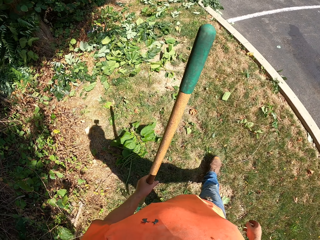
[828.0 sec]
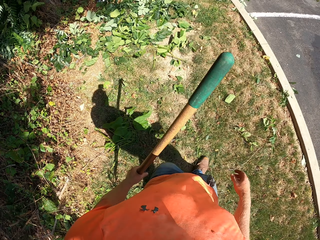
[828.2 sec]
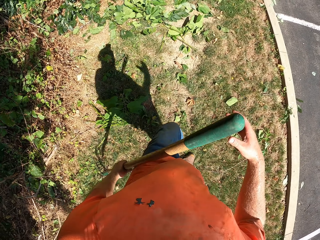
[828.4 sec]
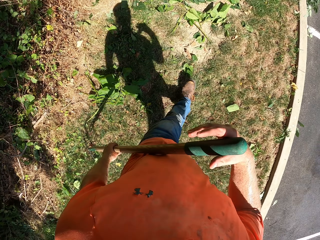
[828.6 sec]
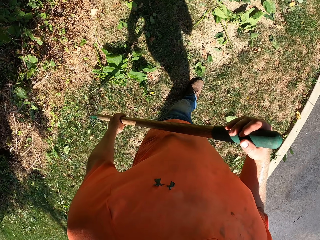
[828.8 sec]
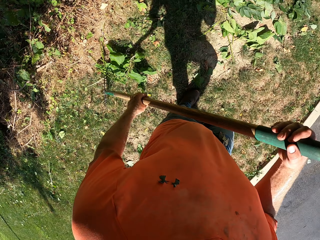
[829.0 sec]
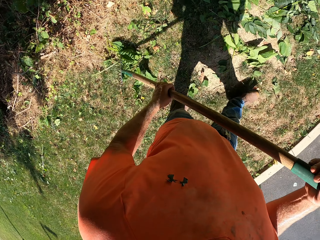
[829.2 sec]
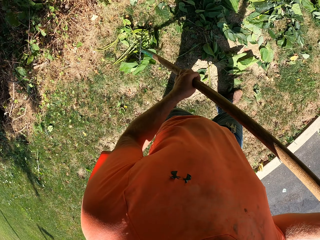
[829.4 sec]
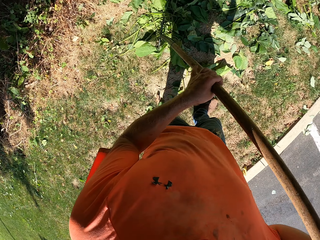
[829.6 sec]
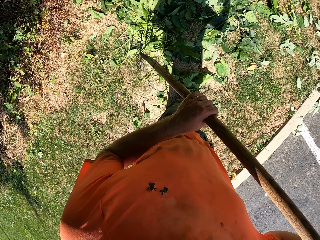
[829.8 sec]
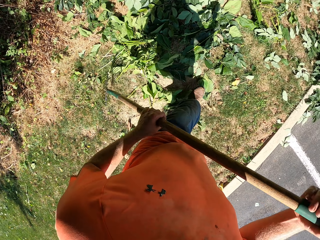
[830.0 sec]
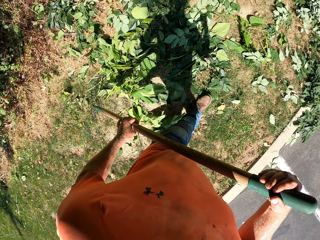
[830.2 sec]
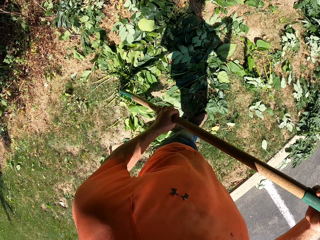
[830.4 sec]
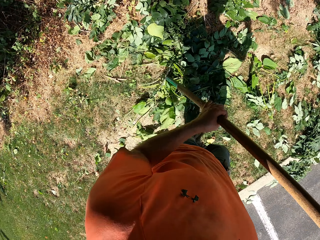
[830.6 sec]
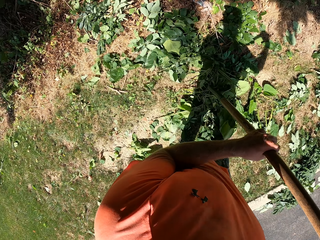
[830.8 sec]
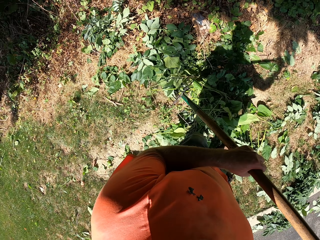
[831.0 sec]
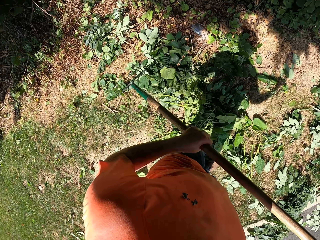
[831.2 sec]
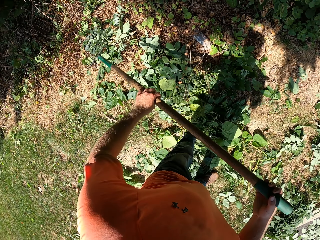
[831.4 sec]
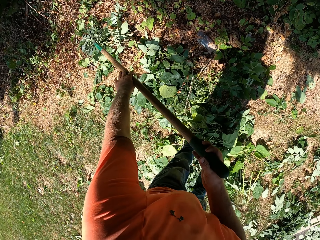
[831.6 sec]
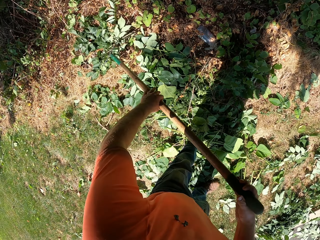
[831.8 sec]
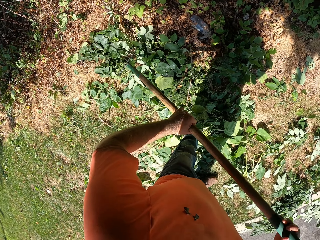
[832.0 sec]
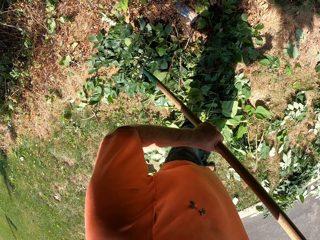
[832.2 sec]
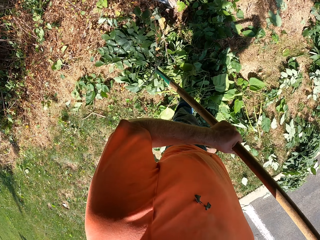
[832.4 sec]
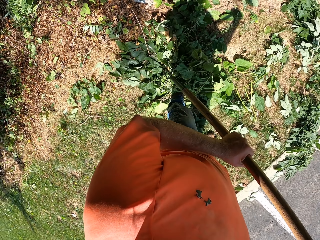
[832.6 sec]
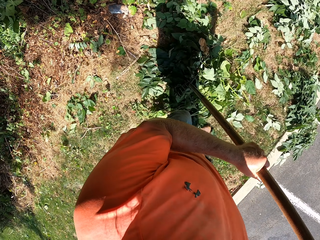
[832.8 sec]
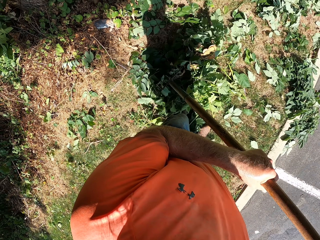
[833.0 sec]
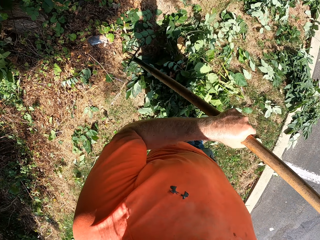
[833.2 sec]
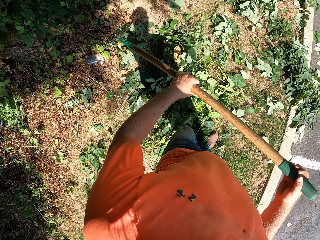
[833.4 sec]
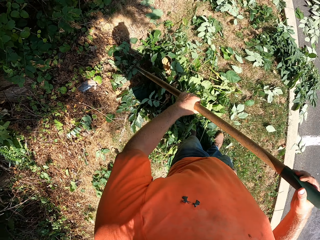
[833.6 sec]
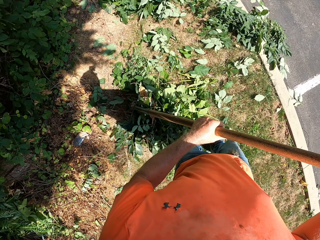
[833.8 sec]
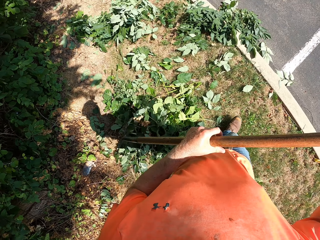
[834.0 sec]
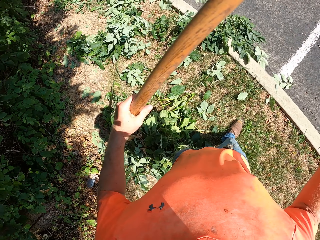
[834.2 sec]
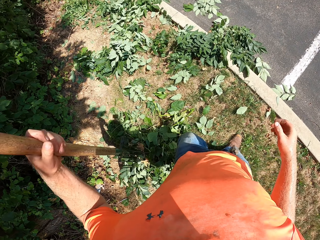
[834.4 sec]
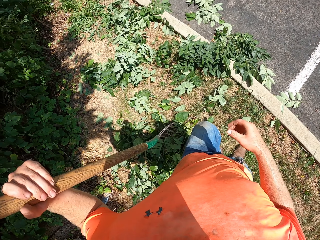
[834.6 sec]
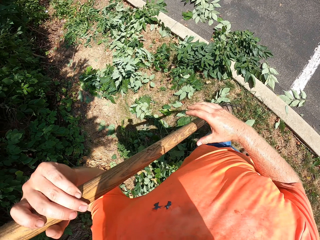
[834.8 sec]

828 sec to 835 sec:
The camera wearer rakes the leaves on the ground with the rake in both hands.

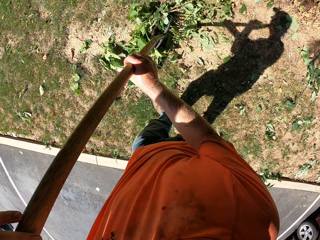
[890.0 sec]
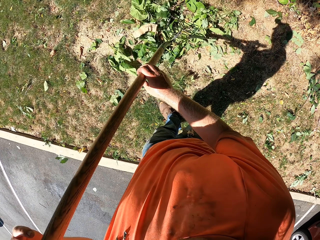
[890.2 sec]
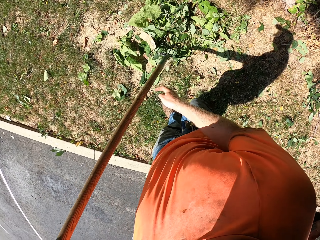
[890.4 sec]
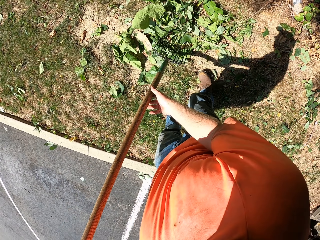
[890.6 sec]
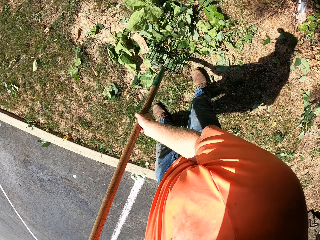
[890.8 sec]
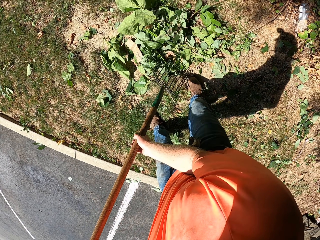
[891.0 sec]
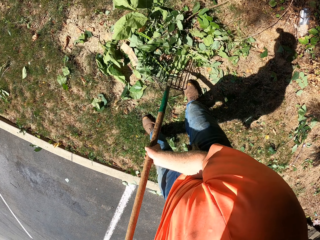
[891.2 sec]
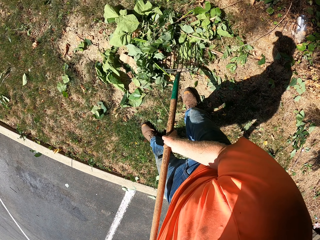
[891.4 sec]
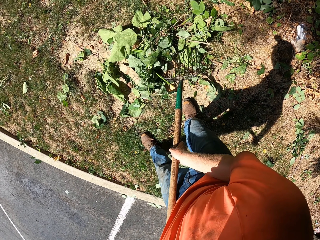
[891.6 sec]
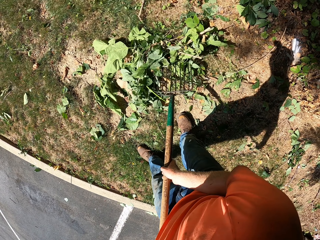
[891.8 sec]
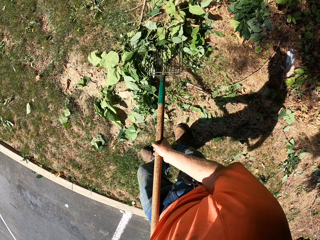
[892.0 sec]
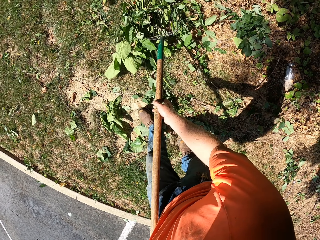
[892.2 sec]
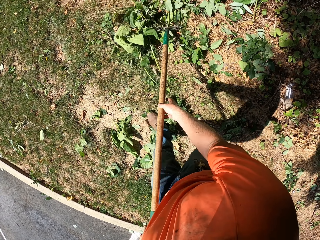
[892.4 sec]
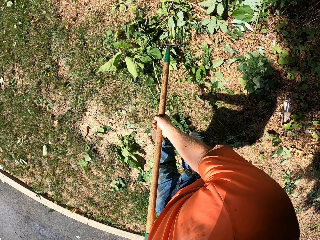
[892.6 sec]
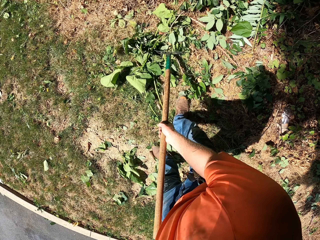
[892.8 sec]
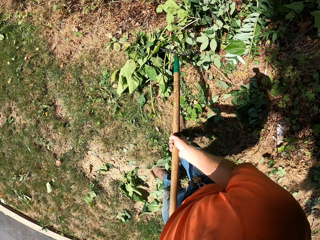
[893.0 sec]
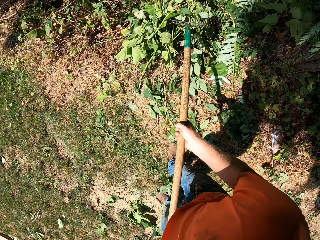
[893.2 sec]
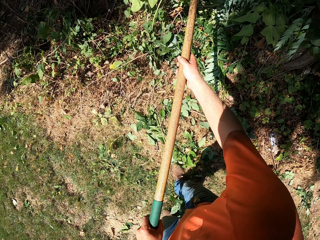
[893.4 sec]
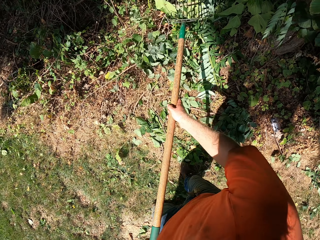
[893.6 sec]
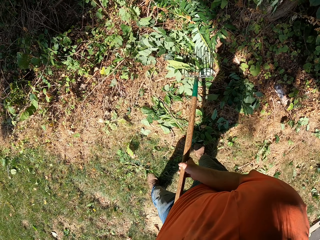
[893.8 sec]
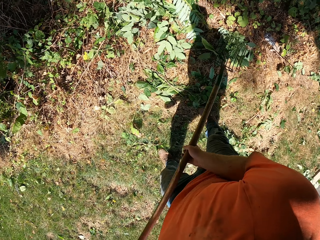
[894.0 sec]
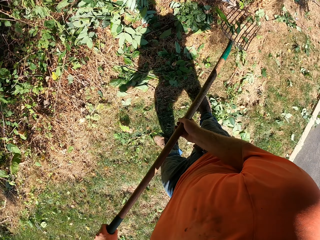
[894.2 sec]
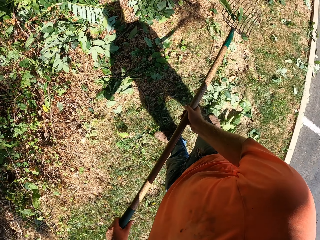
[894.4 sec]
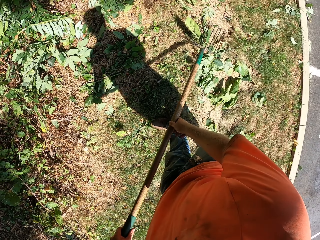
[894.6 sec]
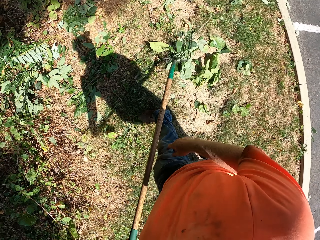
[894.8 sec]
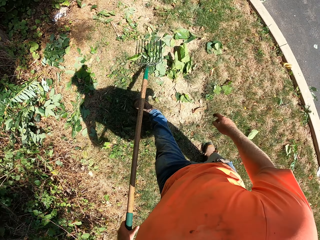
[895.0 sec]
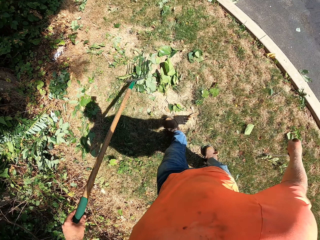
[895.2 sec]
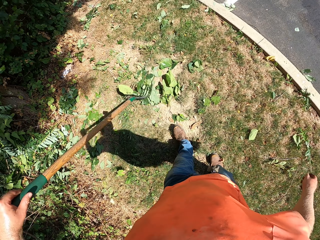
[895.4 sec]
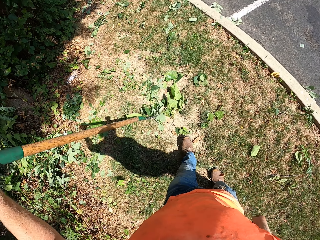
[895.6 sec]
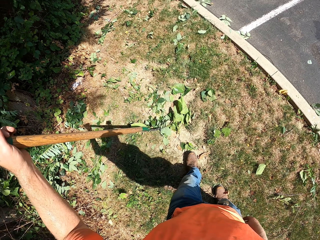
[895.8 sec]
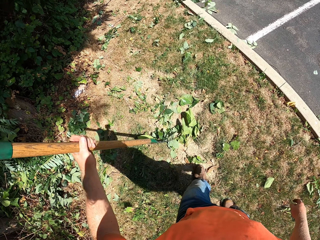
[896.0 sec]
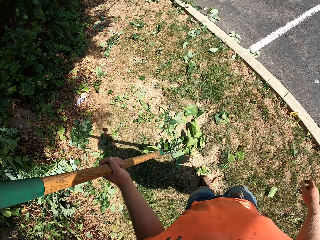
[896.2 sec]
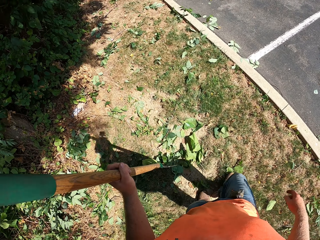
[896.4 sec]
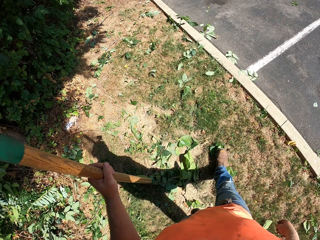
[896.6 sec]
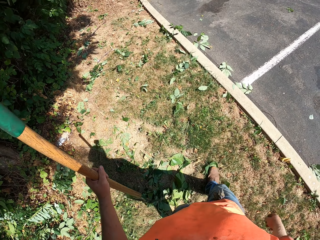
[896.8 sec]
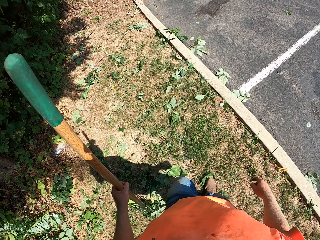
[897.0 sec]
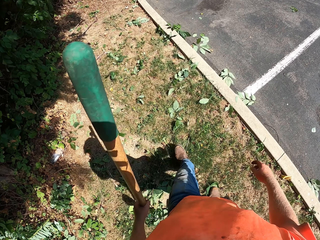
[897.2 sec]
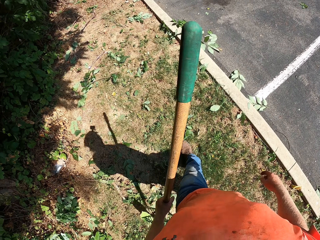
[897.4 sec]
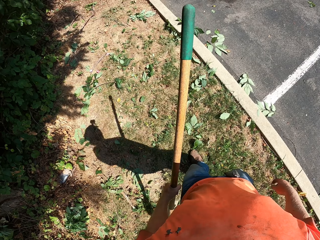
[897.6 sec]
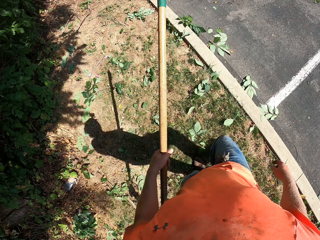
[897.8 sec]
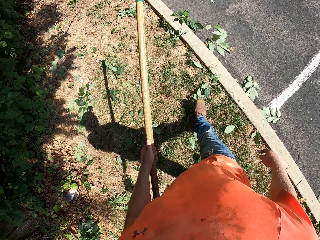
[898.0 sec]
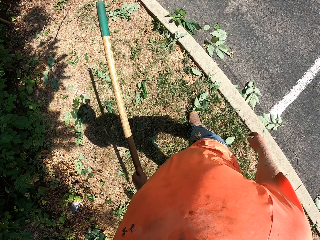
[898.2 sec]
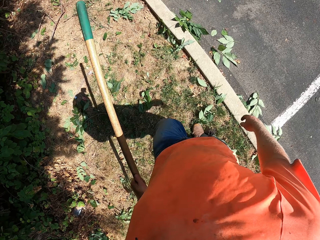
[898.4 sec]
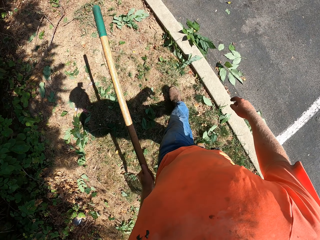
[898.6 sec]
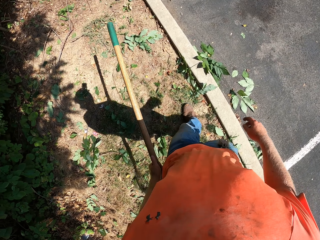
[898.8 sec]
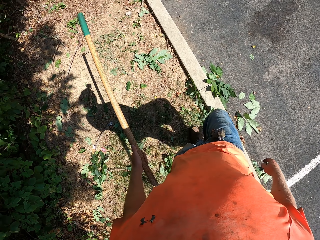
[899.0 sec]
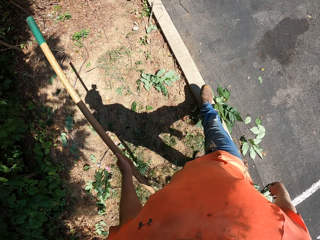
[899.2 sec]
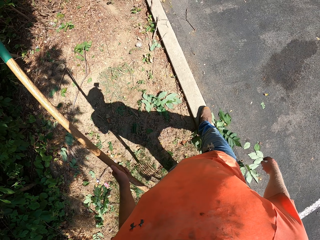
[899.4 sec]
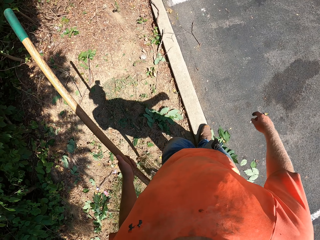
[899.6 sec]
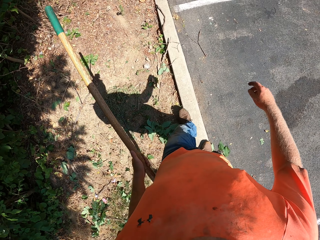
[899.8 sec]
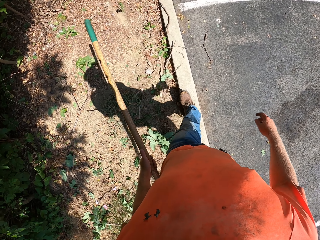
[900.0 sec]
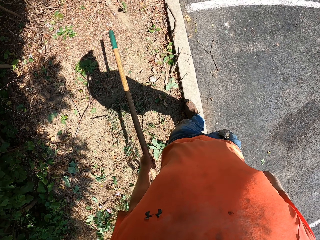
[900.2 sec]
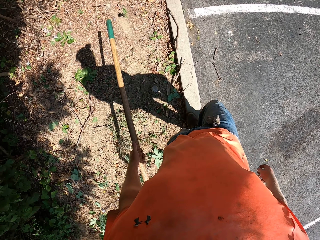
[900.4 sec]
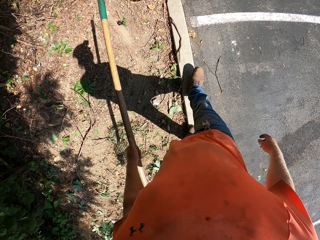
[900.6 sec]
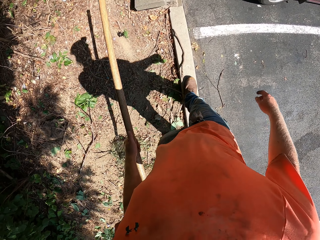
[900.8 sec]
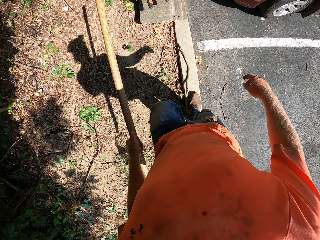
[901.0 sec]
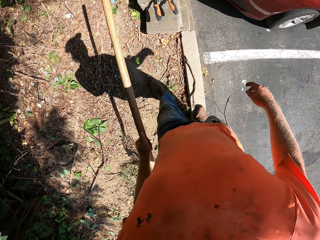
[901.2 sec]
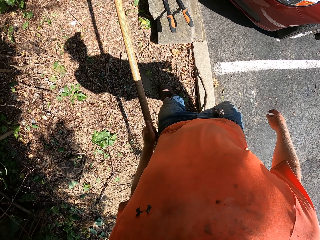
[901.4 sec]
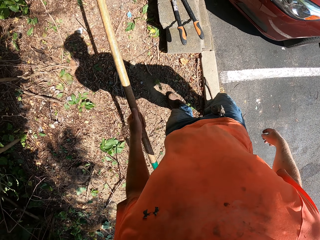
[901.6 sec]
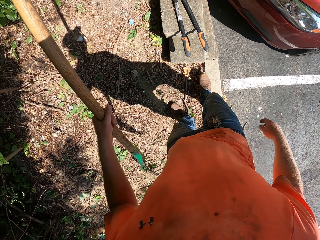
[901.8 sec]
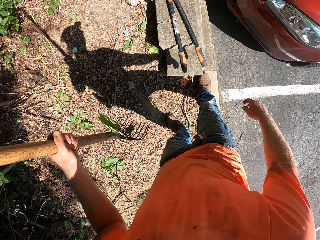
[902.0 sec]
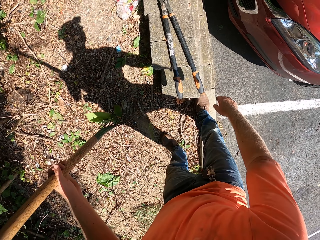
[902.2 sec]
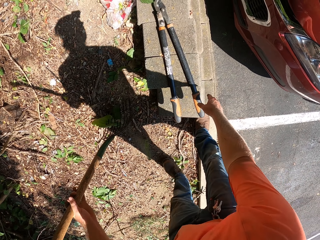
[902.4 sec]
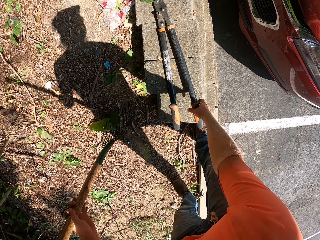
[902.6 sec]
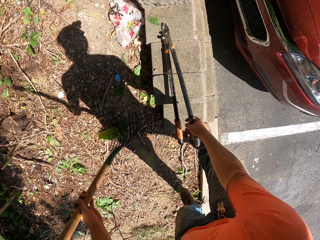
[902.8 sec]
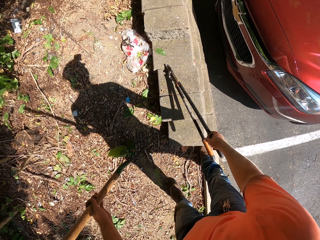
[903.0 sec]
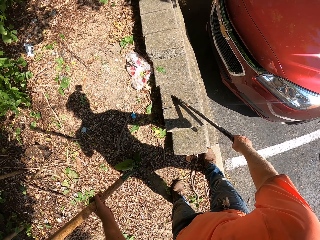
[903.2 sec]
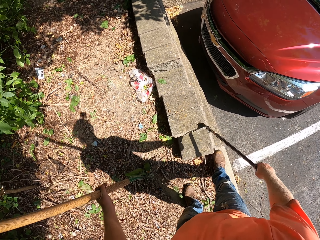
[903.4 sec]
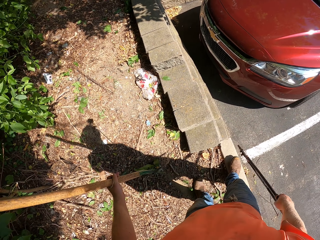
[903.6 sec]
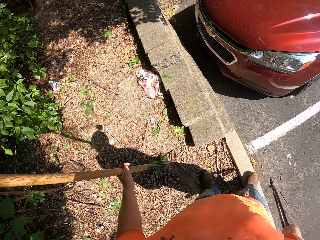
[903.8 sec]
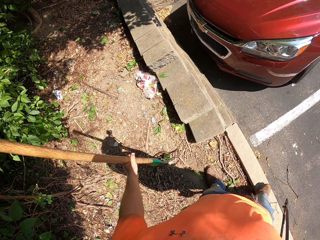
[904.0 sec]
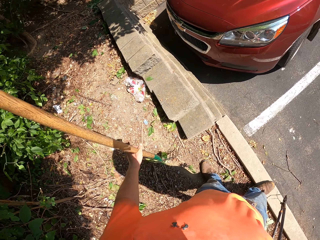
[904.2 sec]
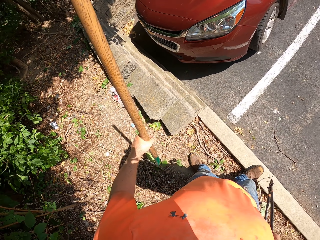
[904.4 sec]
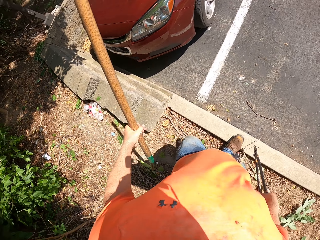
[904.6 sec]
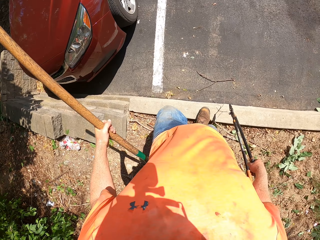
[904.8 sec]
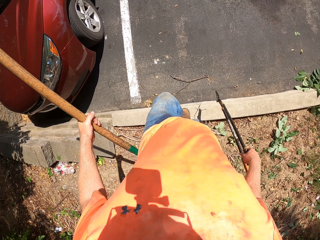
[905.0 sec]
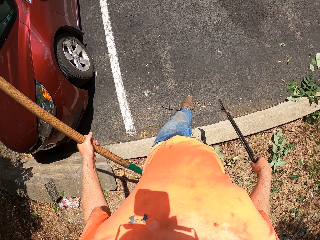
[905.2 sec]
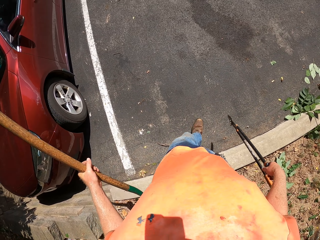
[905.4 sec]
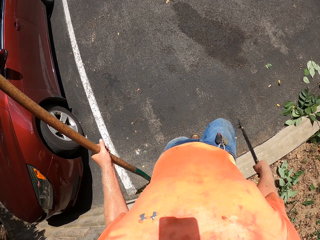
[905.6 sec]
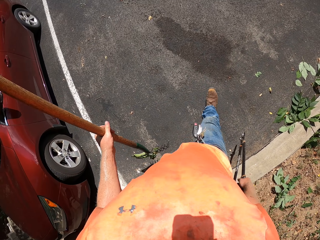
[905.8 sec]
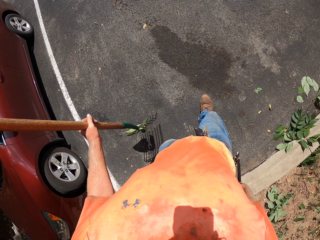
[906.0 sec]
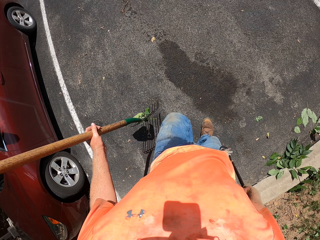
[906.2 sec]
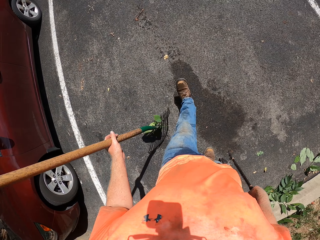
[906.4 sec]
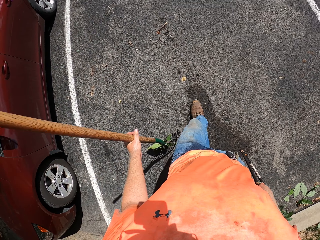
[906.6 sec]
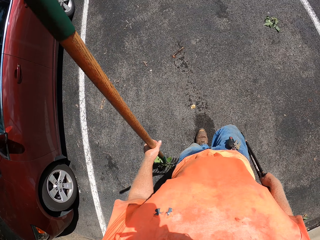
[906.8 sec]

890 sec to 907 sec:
The camera wearer packs some branches into the bush with the rake in both hands. He walks. He picks up a lopper or hedge shear from a curb with his right hand.
